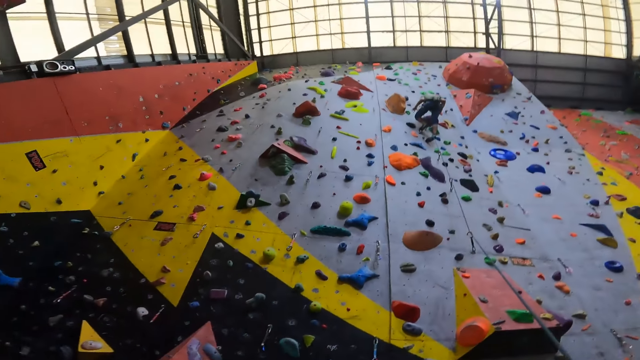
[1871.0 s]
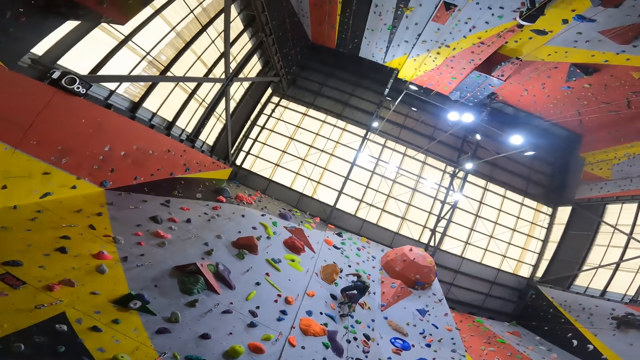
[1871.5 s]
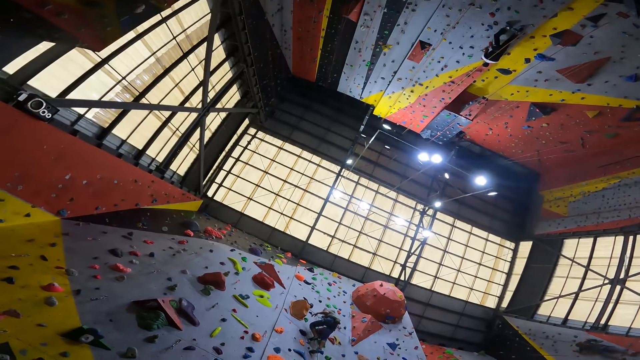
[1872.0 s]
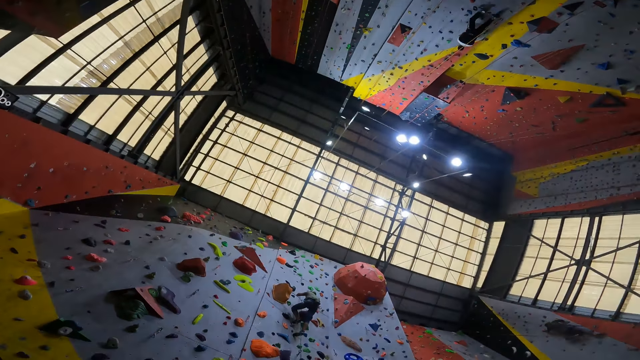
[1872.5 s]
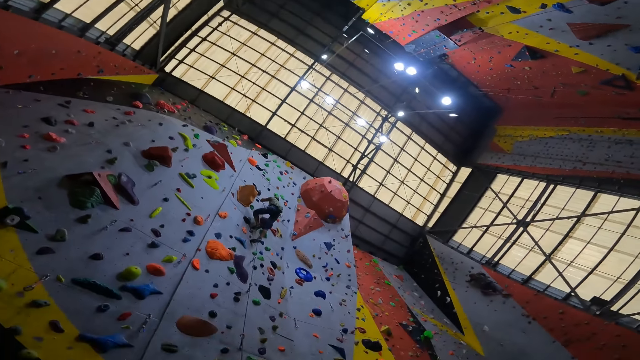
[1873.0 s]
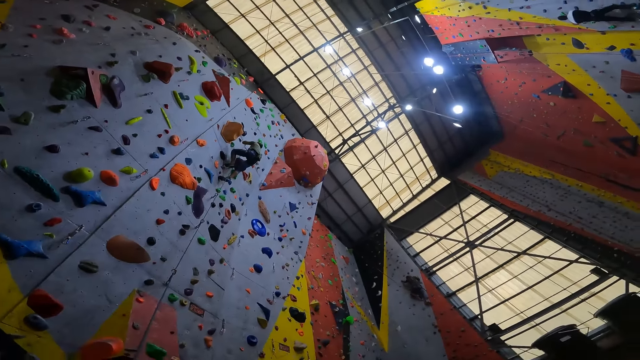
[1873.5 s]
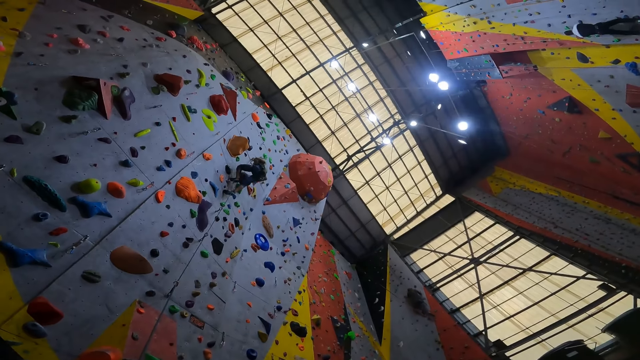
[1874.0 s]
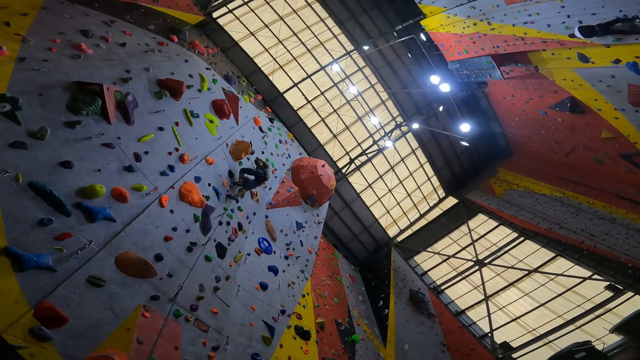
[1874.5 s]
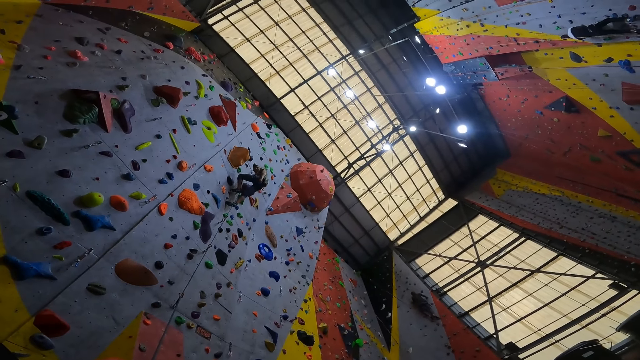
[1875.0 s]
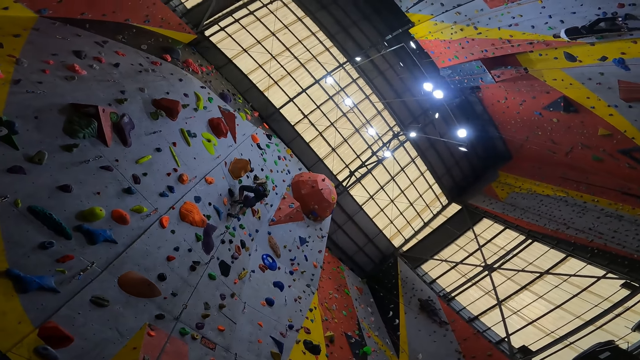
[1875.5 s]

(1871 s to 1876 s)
A person looks around.

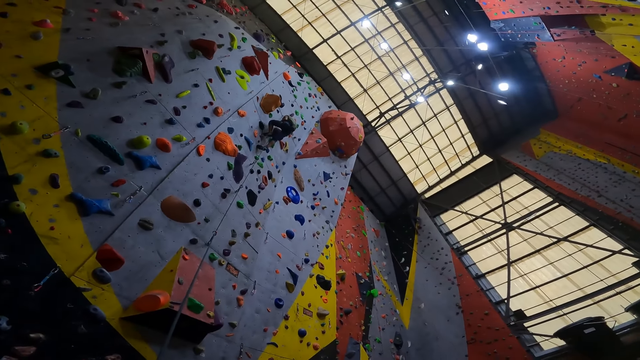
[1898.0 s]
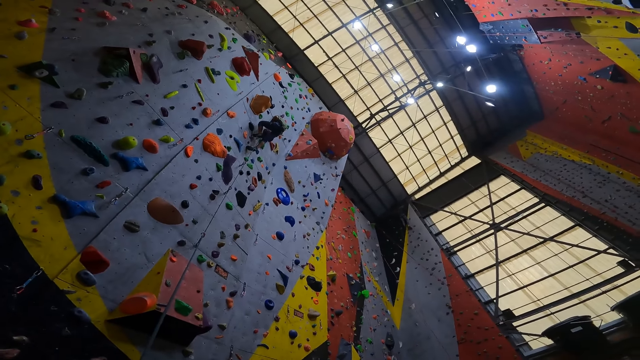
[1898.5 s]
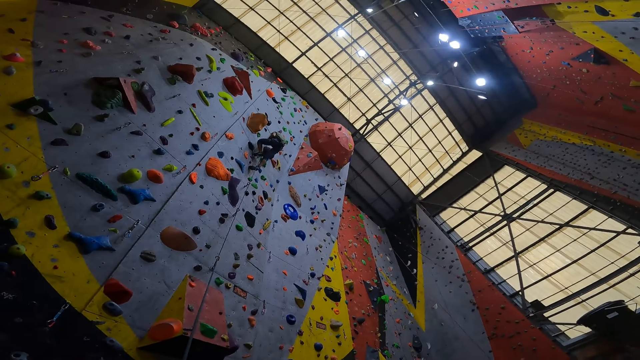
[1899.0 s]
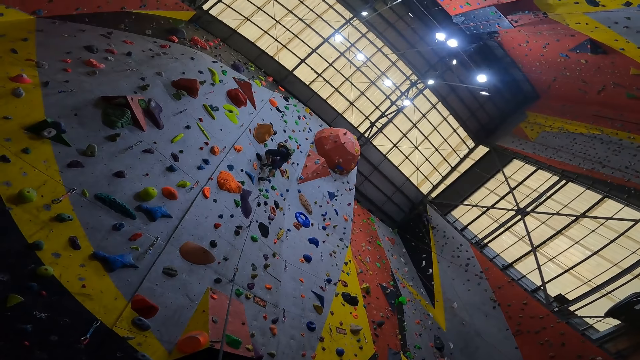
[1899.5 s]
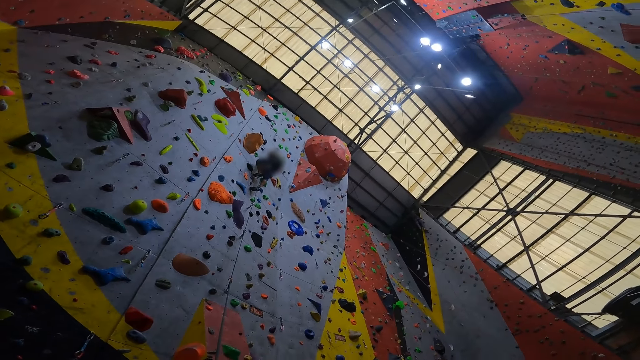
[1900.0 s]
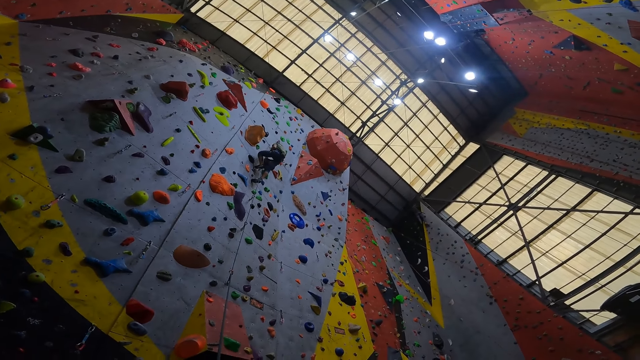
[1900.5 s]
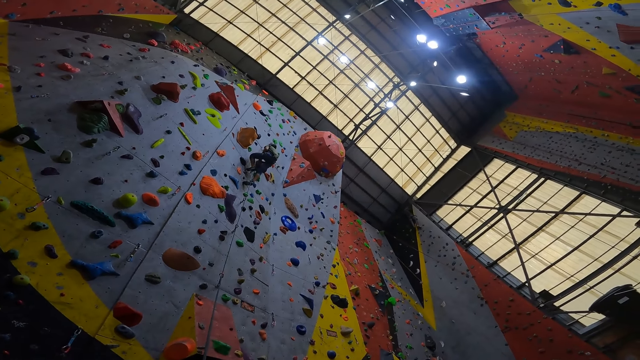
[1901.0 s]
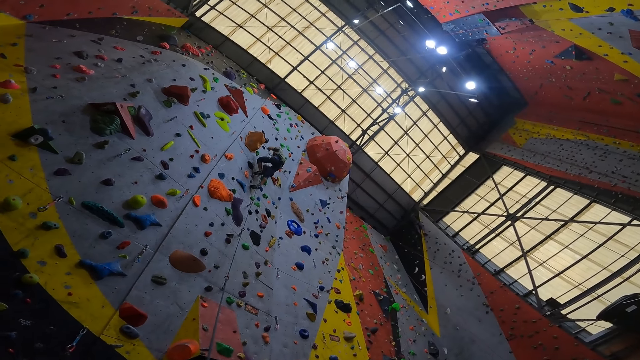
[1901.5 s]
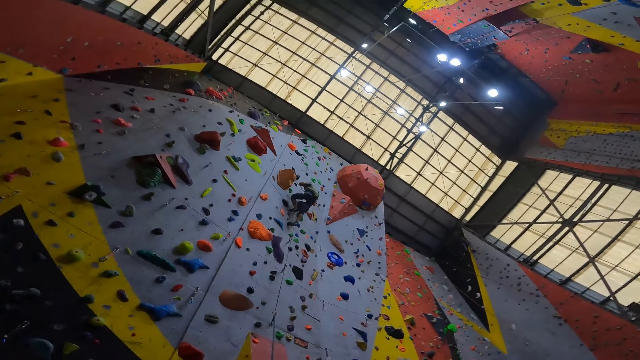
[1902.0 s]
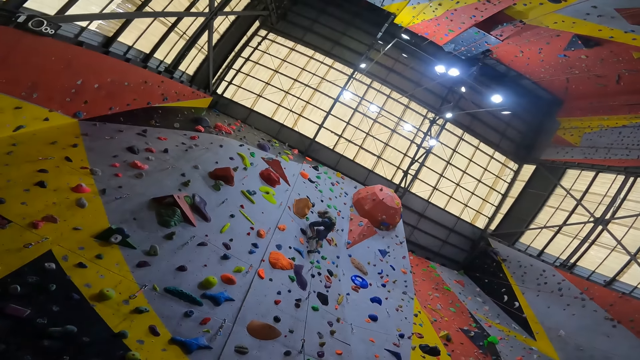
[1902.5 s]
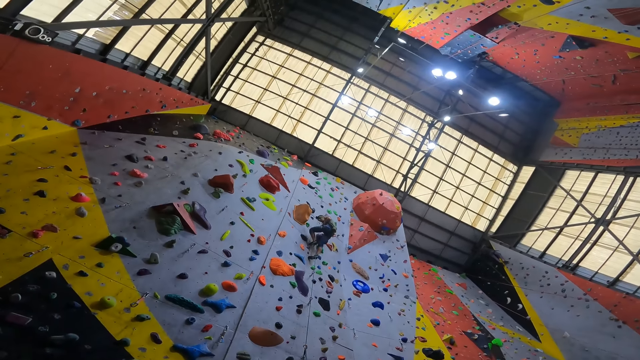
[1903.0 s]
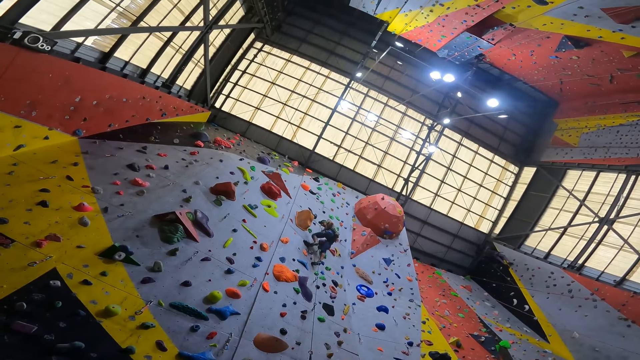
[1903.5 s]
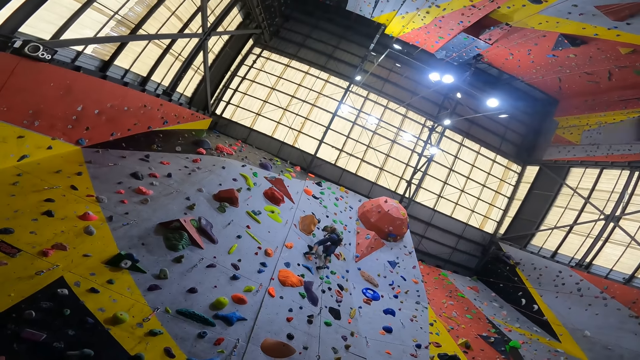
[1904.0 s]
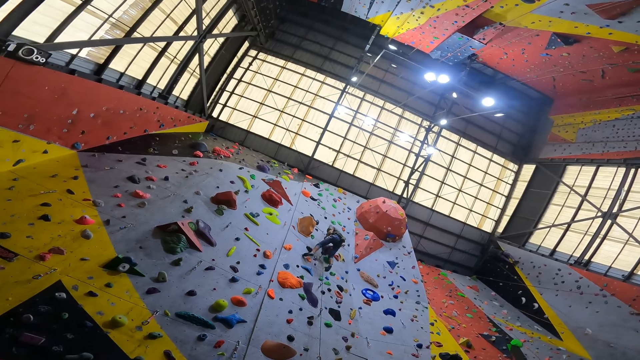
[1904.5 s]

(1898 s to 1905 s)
The camera wearer looks at a man climb the wall.

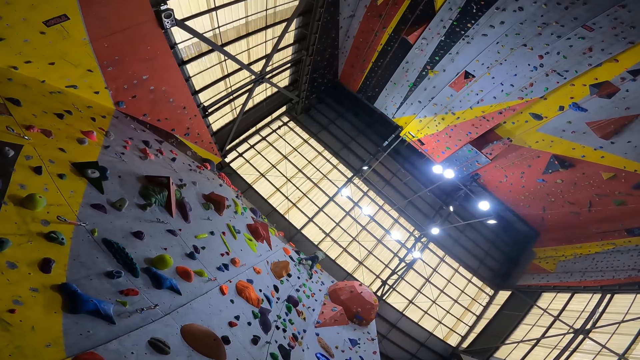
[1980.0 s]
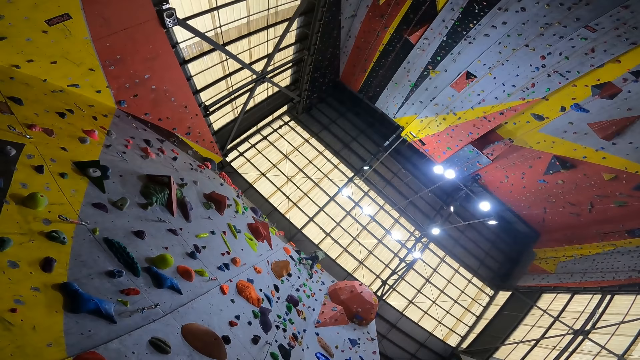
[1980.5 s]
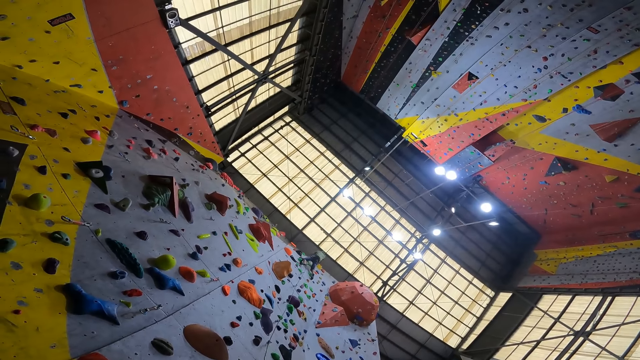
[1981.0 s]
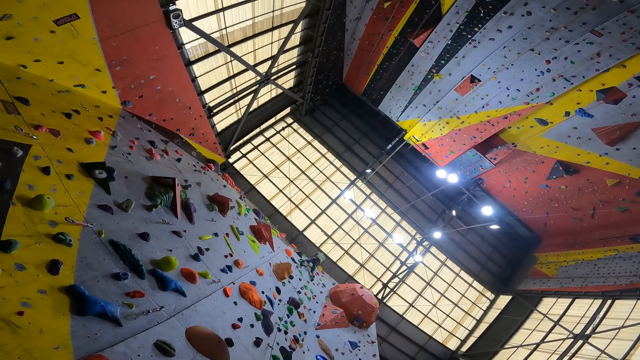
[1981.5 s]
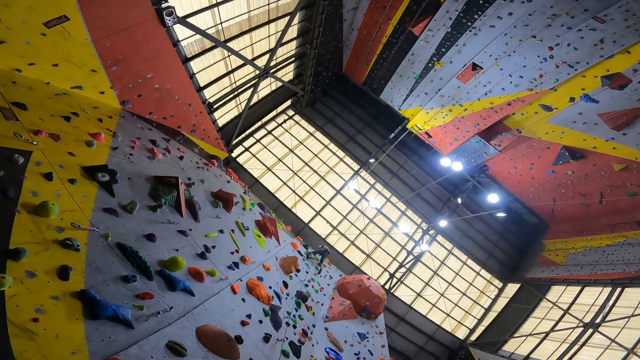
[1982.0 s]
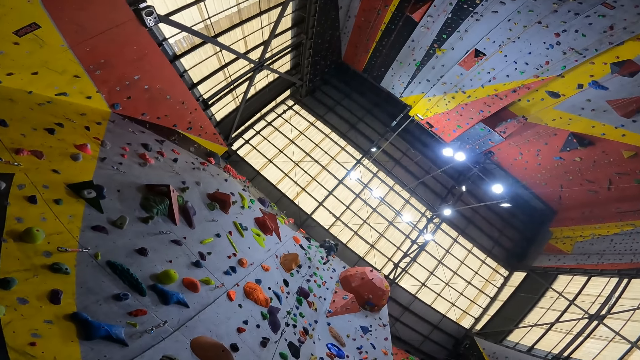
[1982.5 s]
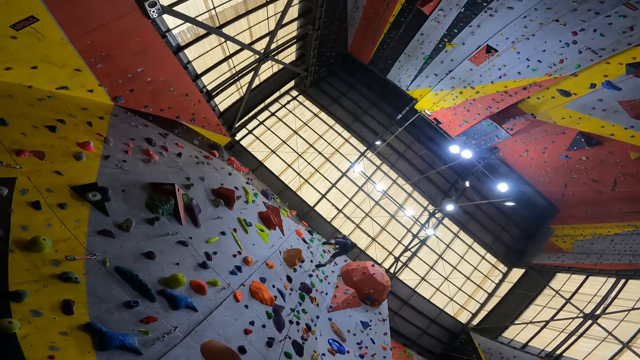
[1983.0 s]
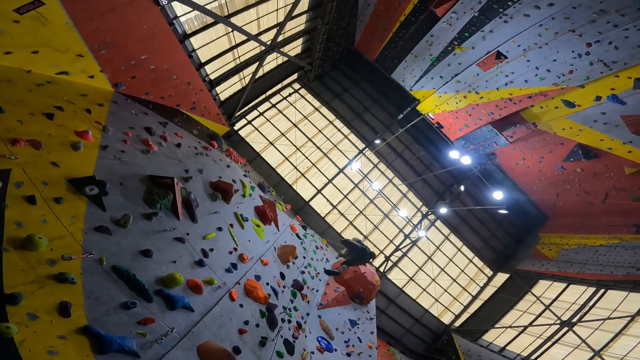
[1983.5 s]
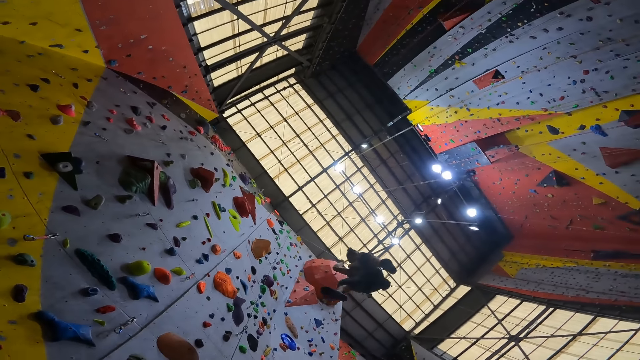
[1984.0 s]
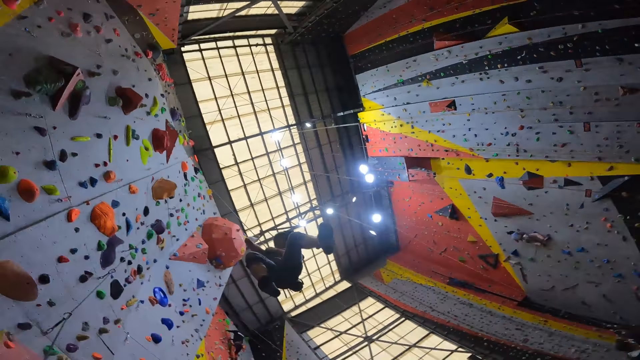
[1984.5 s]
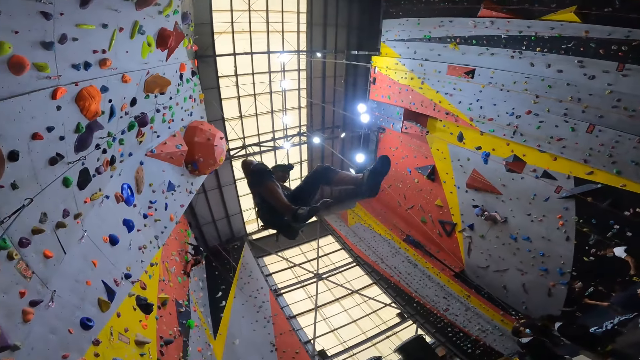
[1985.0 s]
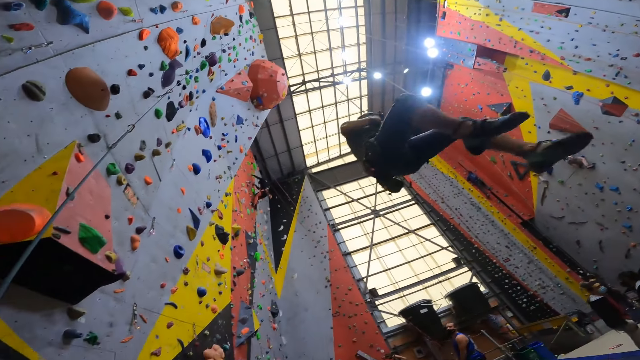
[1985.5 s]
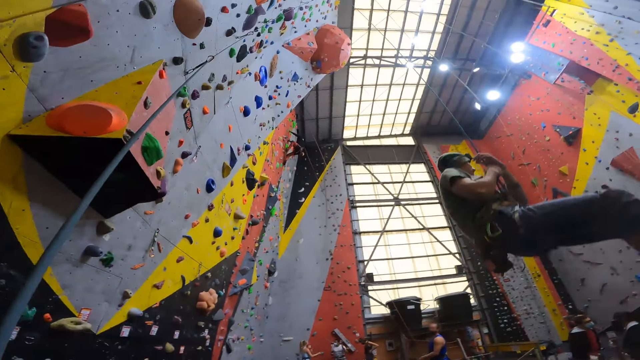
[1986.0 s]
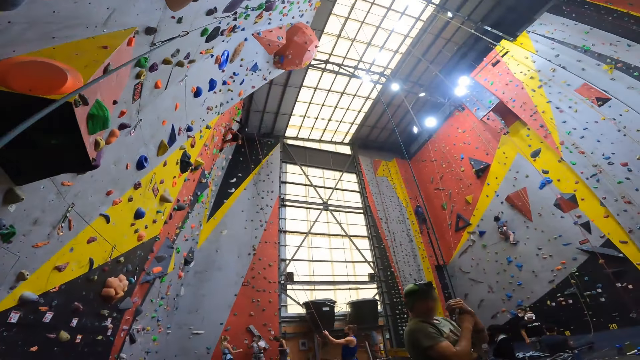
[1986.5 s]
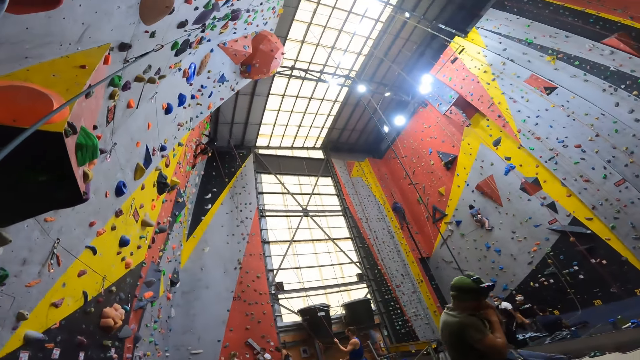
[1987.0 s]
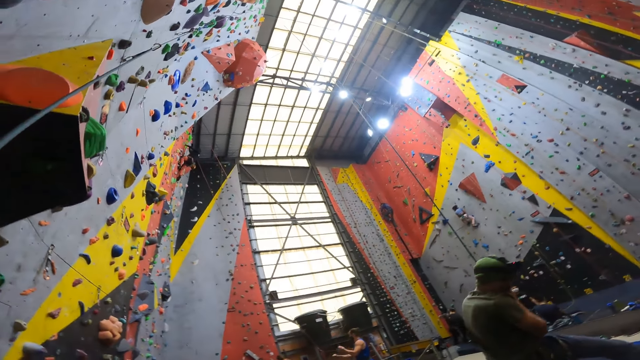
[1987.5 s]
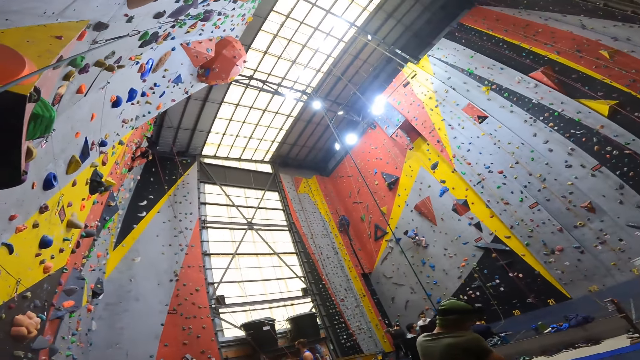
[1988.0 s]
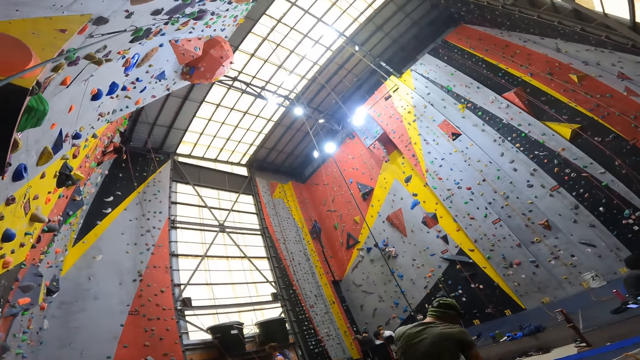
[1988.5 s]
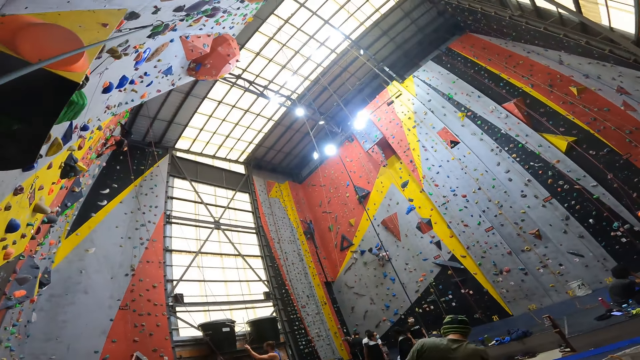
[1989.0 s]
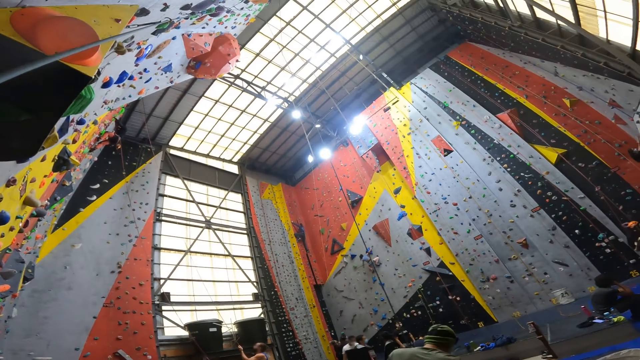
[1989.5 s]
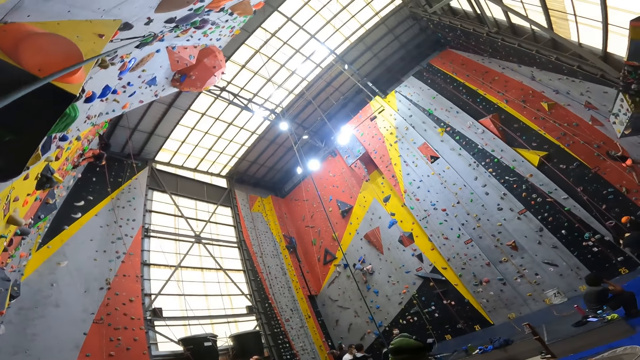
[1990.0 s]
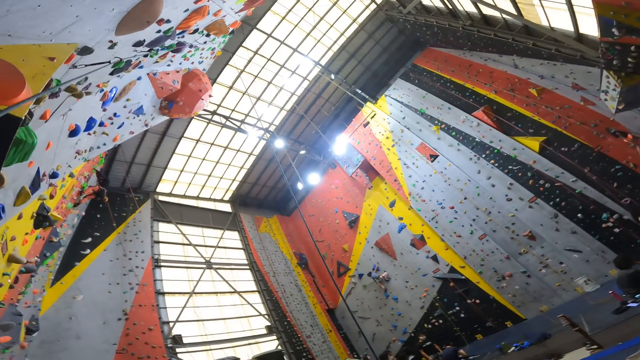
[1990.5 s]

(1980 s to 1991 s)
A man comes down from the wall with a rope.
